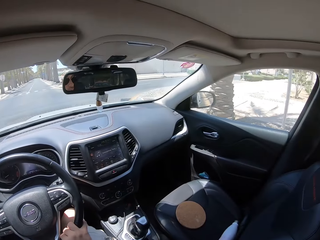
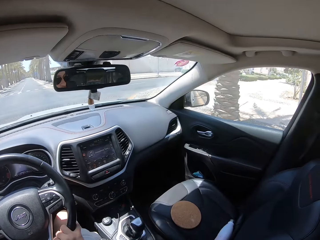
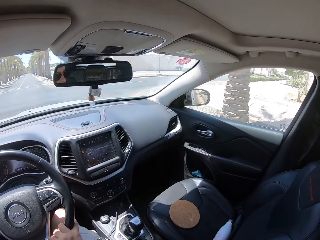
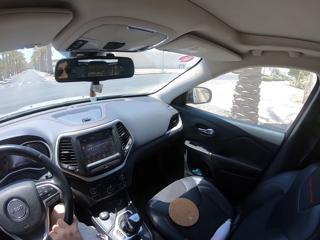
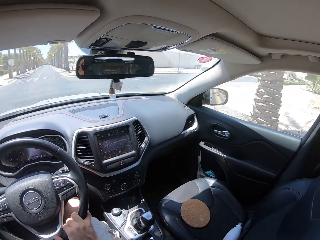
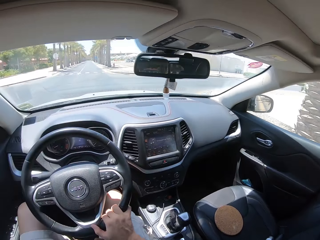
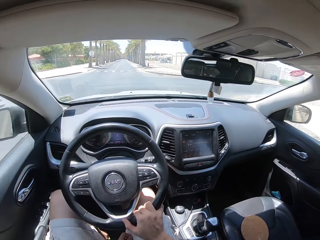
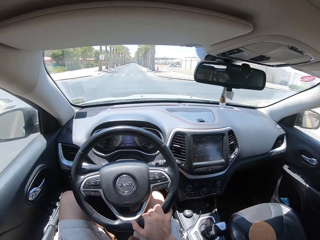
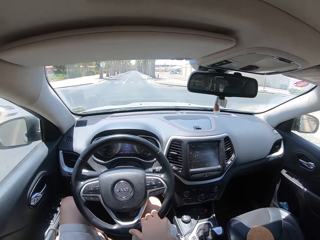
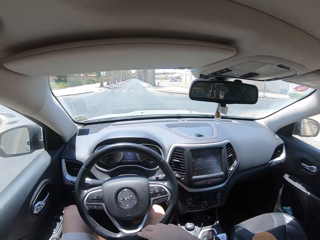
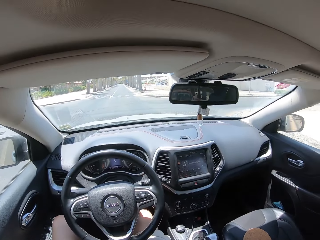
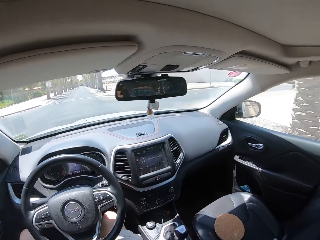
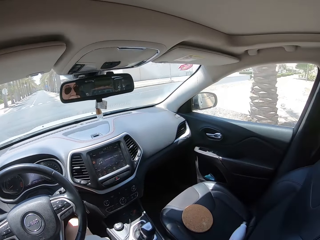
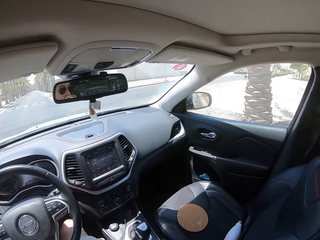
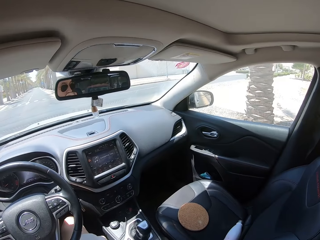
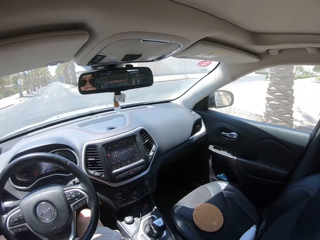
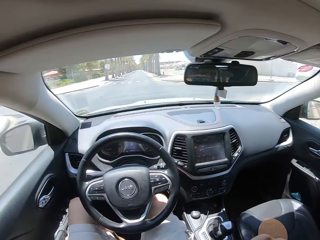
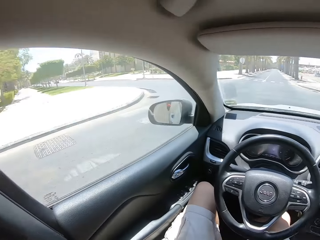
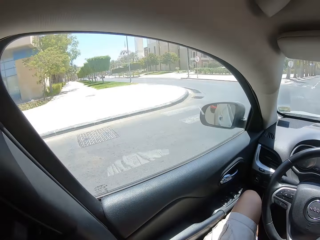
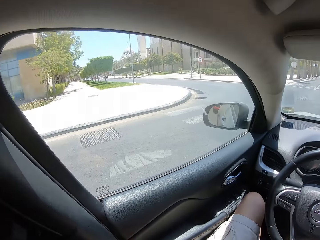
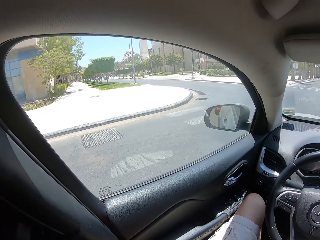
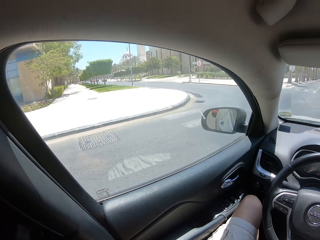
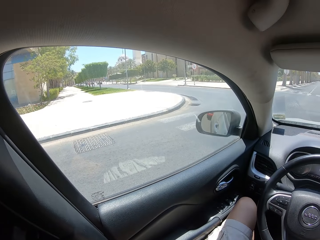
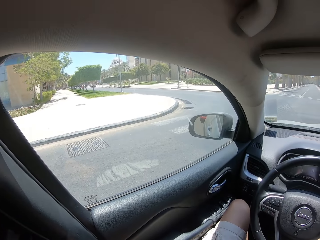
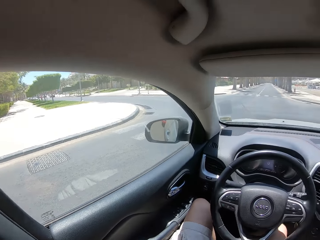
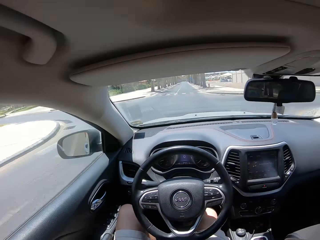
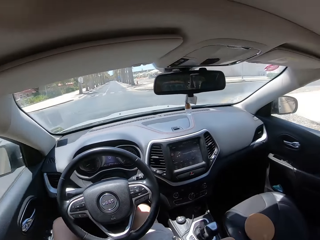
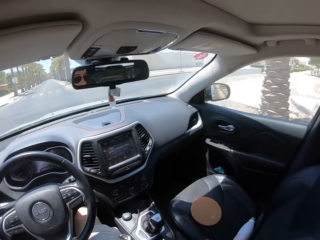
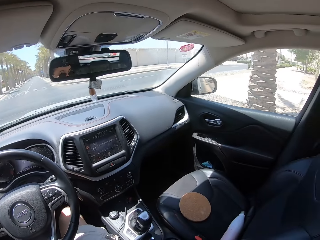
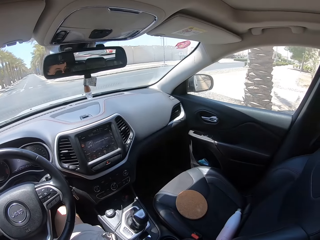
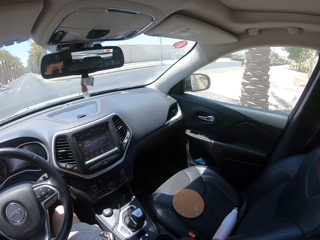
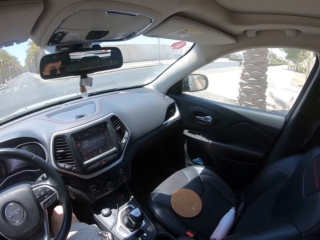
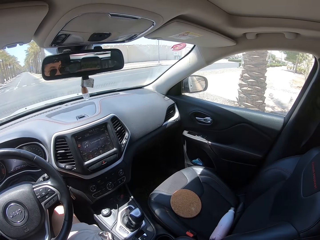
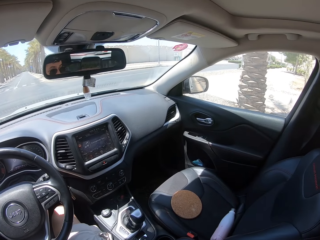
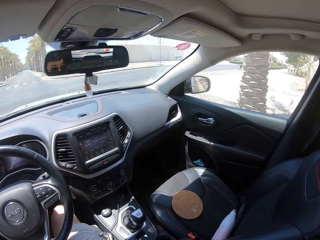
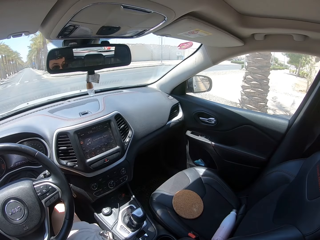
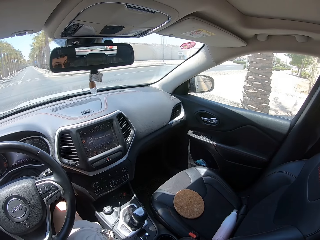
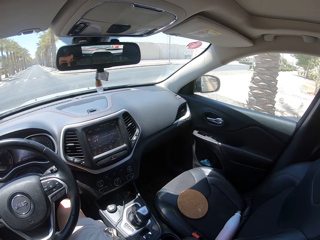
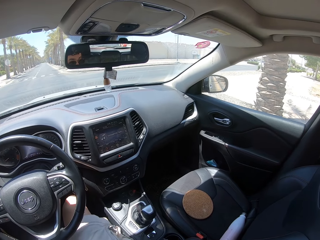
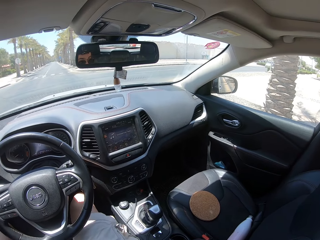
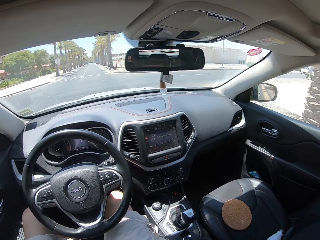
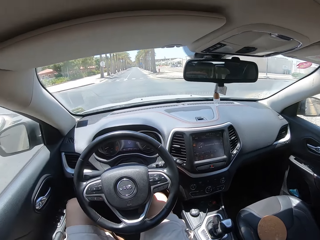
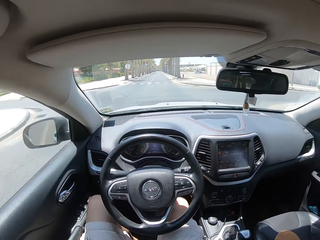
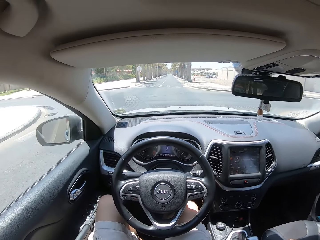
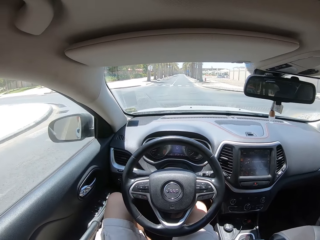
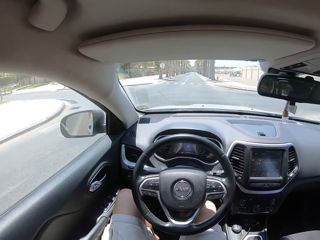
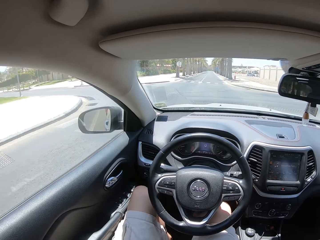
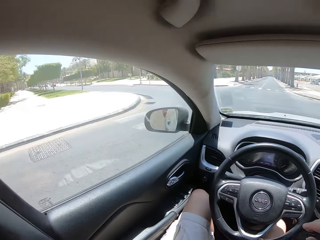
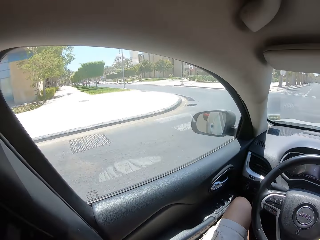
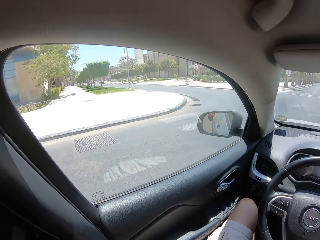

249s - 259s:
The camera wearer looks on the left side of the road. They look on the right side of the road.

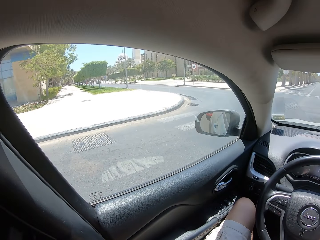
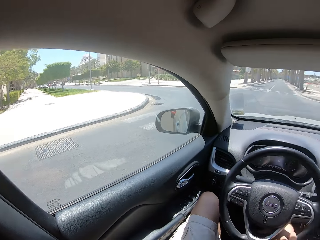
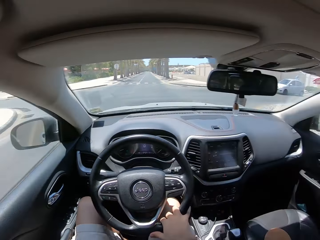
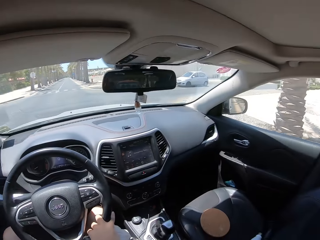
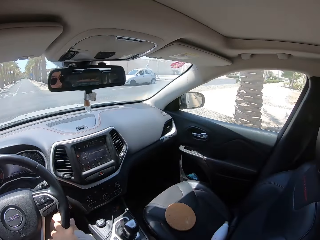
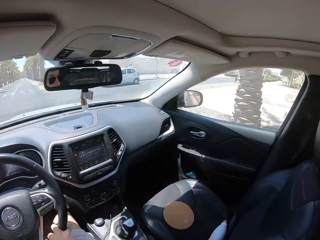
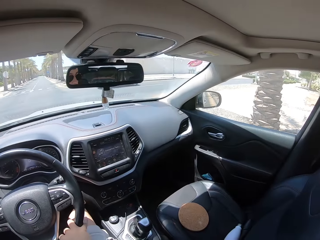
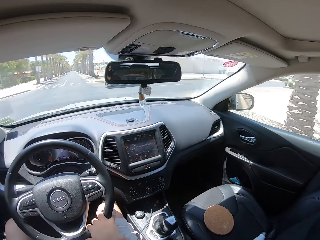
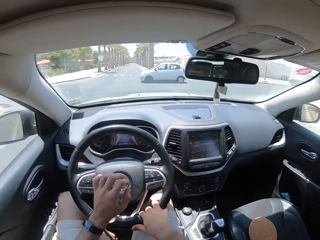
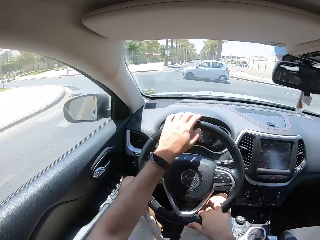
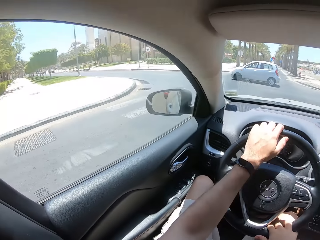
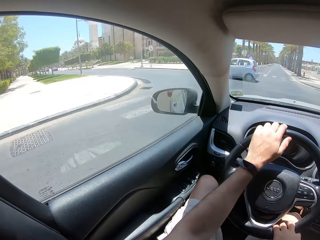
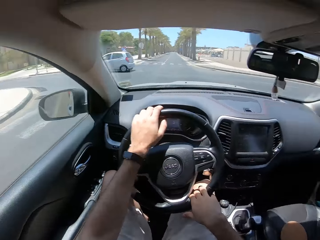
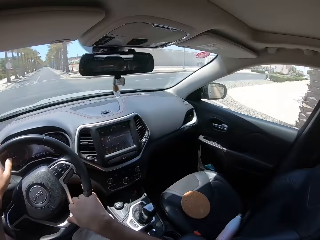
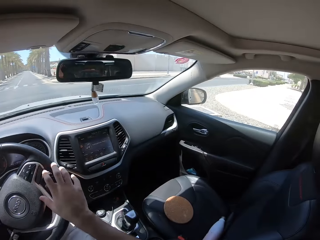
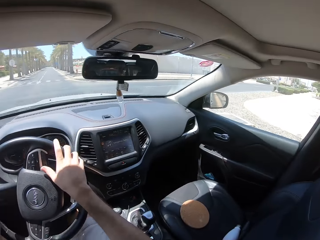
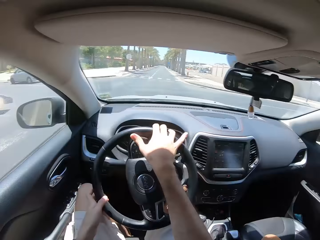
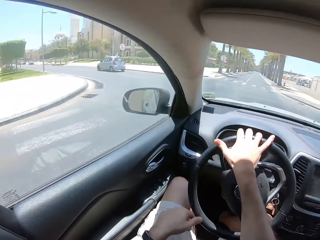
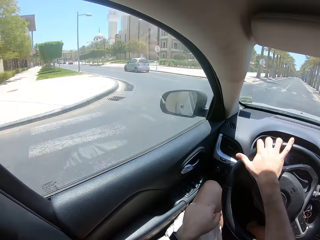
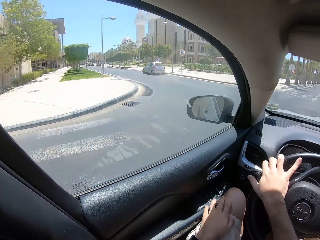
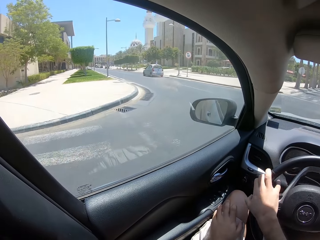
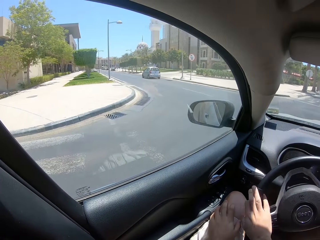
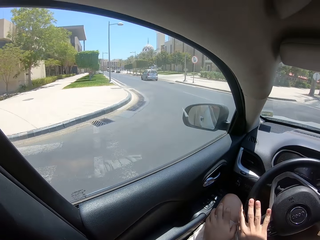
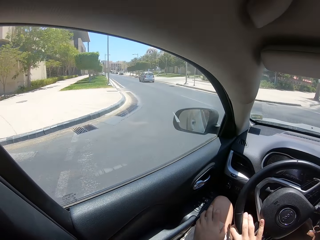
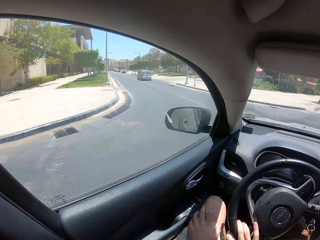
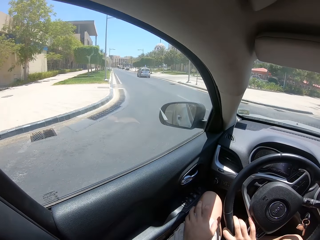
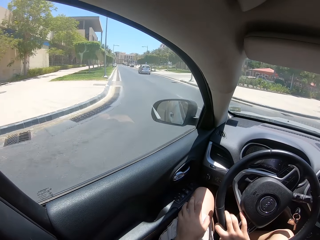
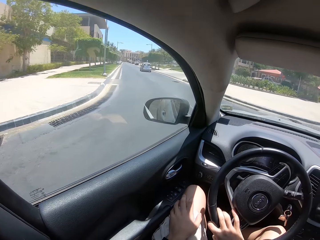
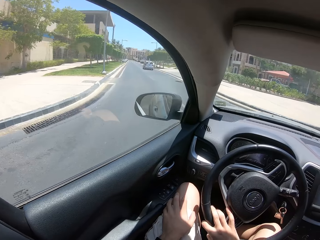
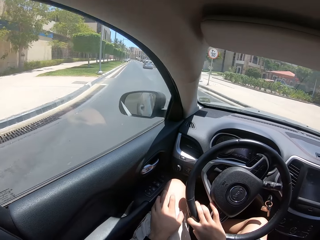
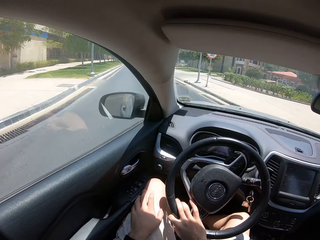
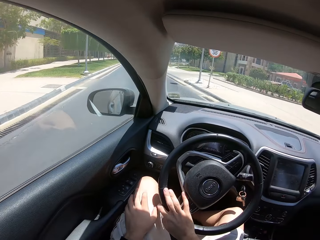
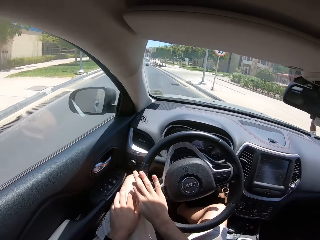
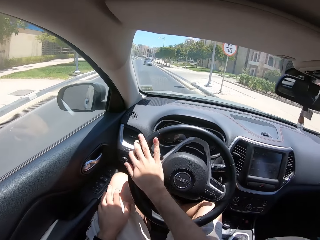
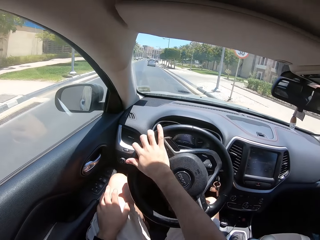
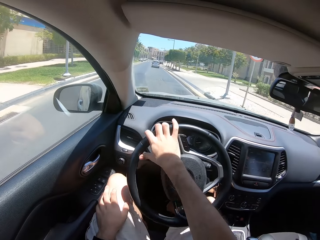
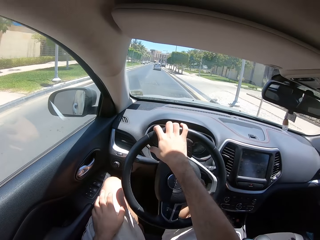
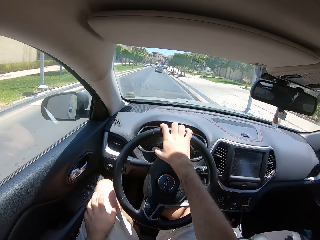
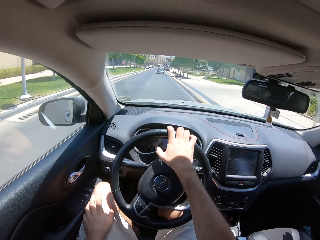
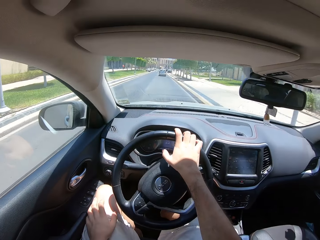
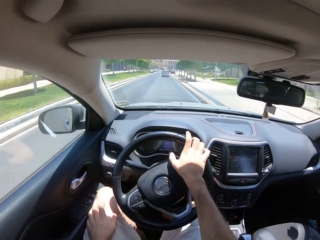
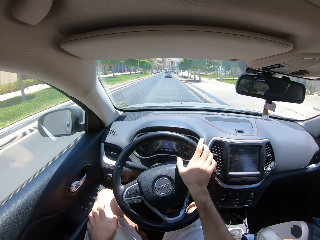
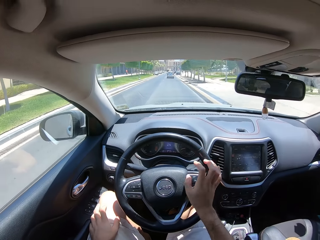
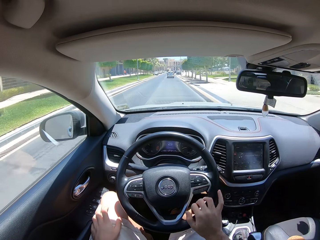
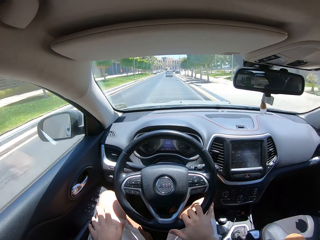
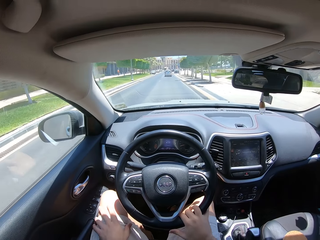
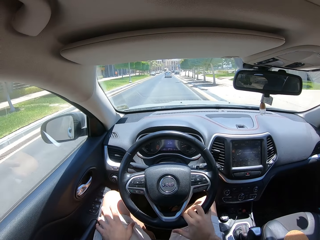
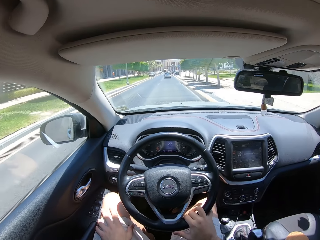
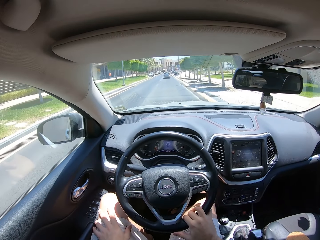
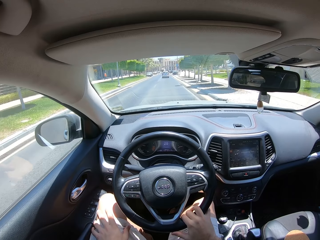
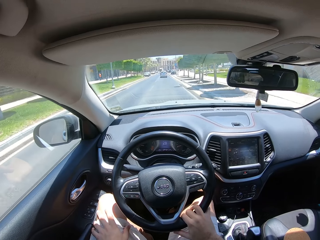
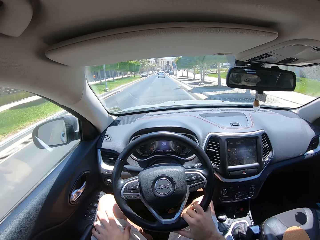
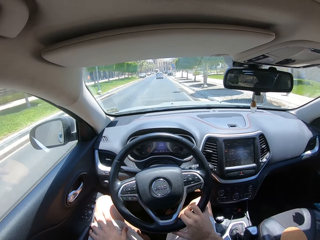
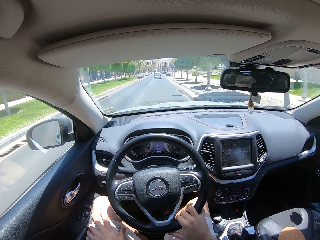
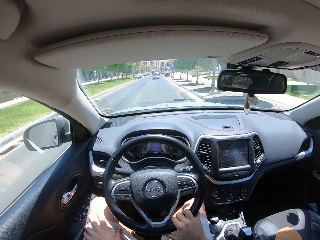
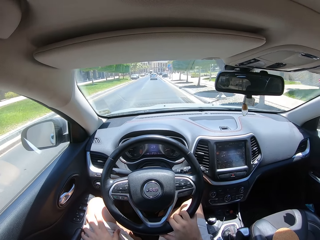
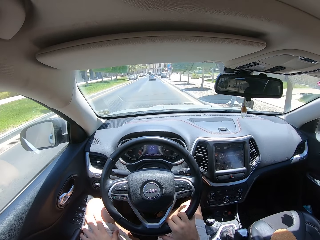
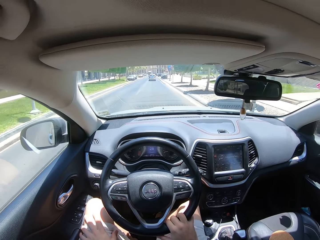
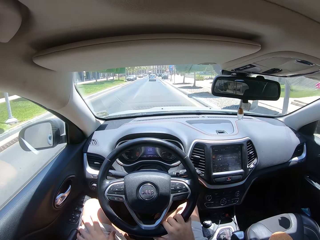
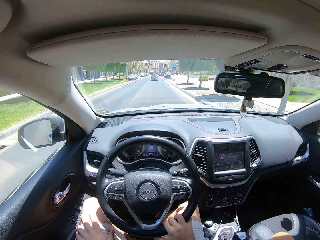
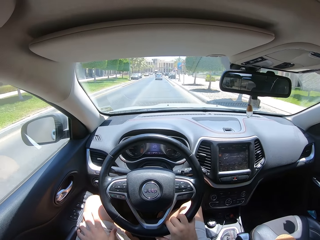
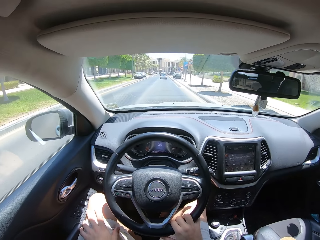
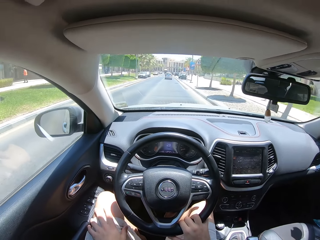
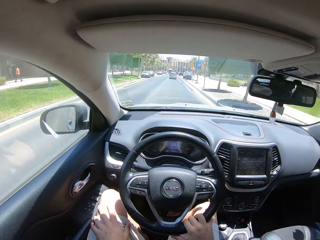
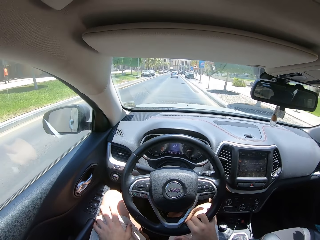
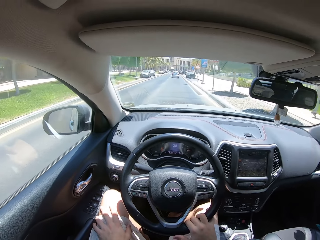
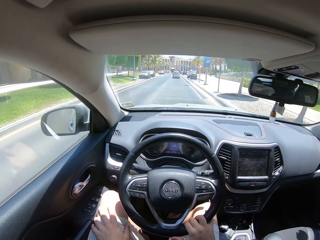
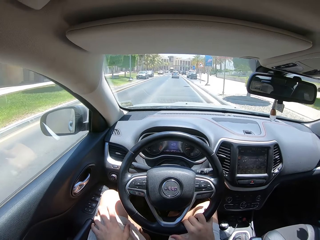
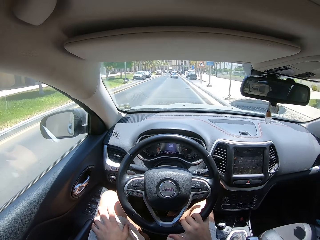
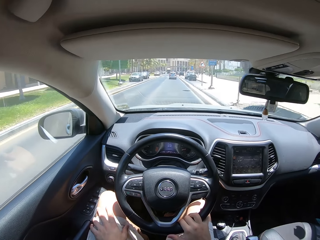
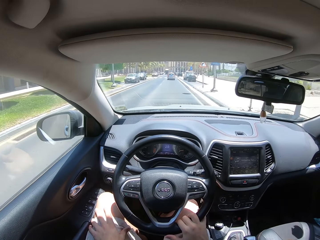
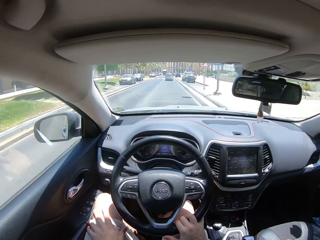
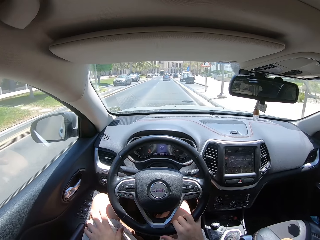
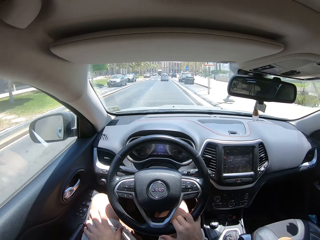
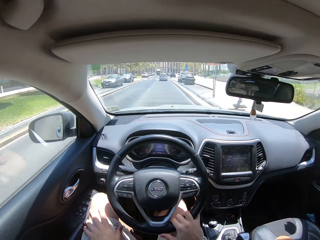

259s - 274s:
The camera wearer drives the car on the road. They turn the steering wheel.
